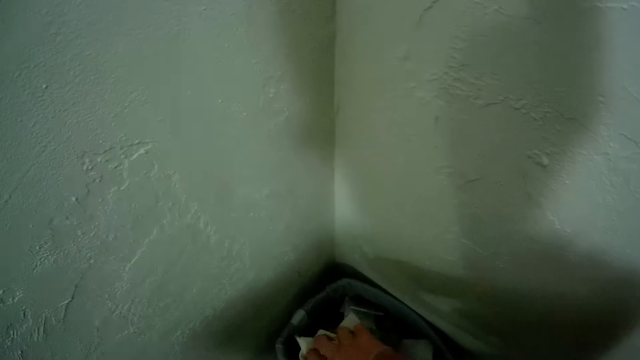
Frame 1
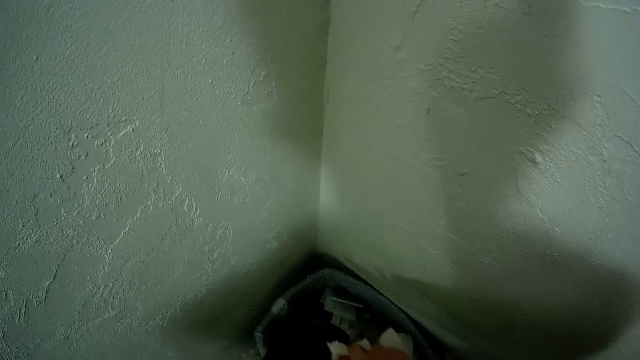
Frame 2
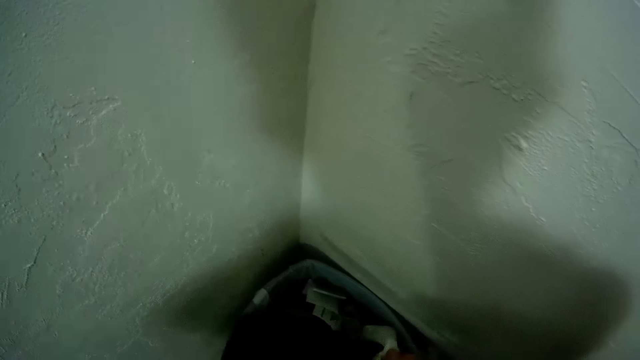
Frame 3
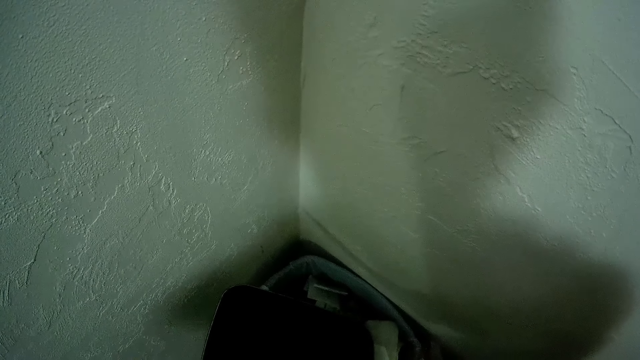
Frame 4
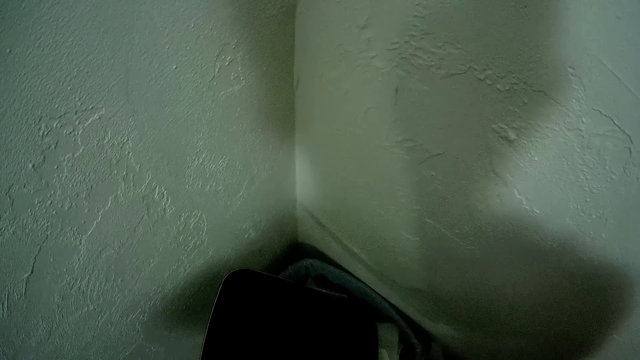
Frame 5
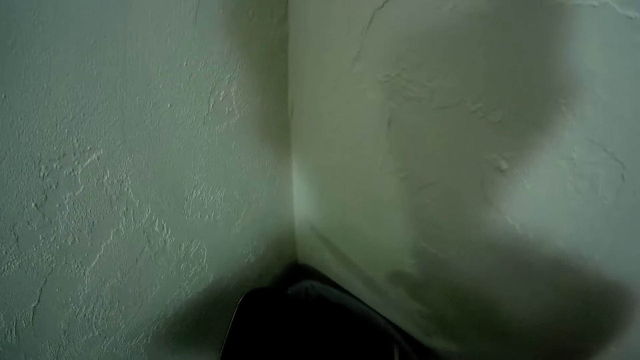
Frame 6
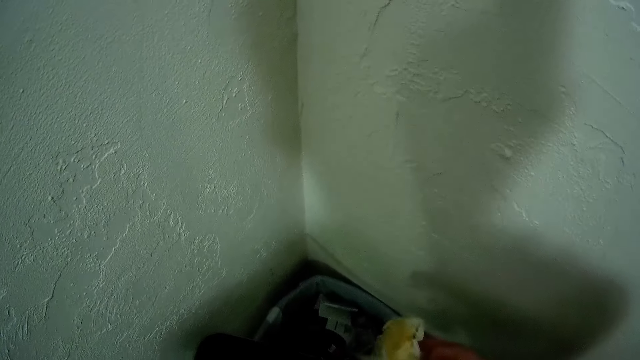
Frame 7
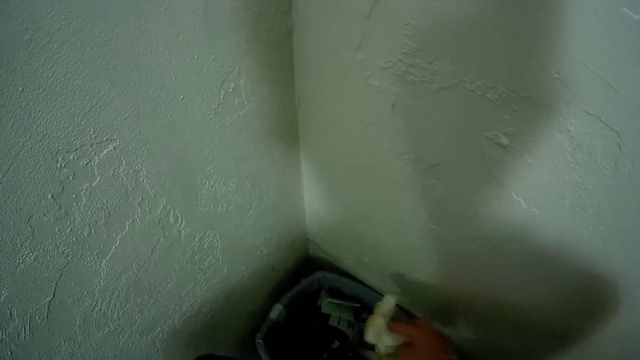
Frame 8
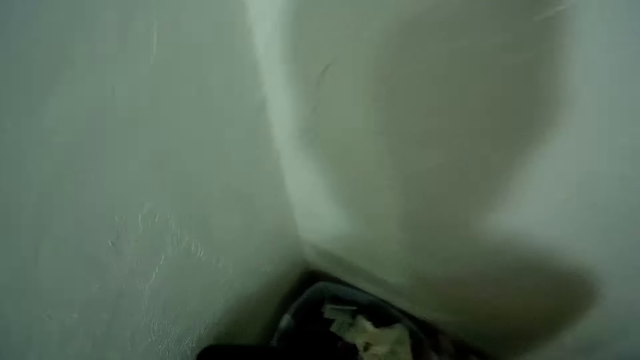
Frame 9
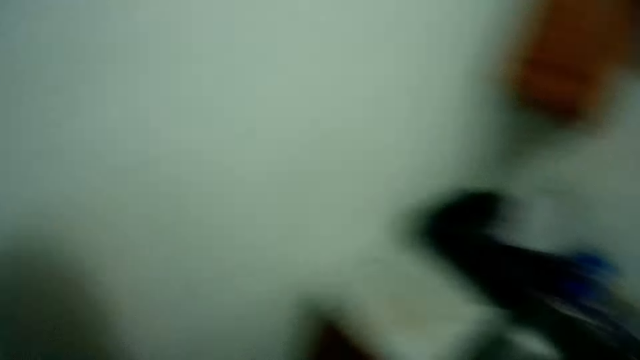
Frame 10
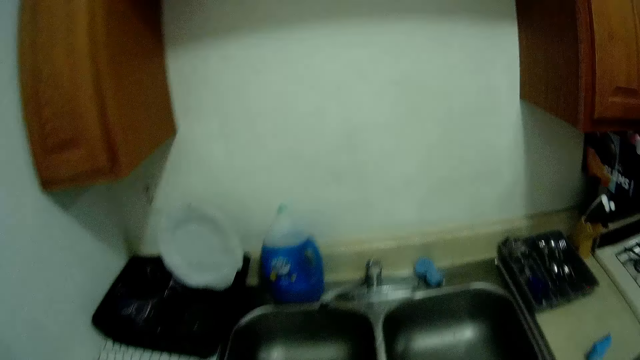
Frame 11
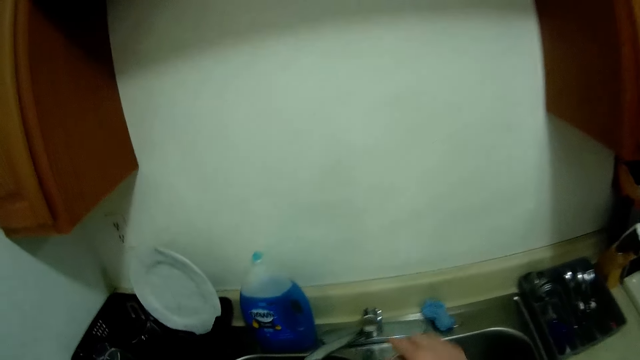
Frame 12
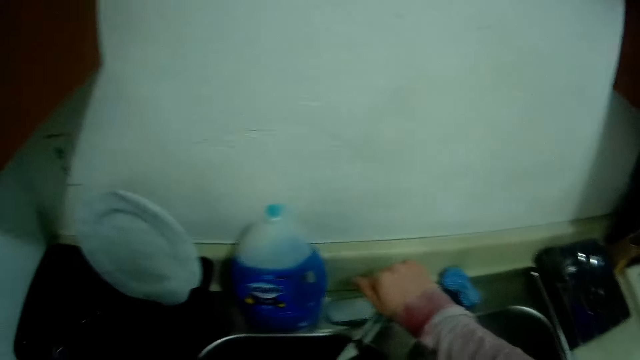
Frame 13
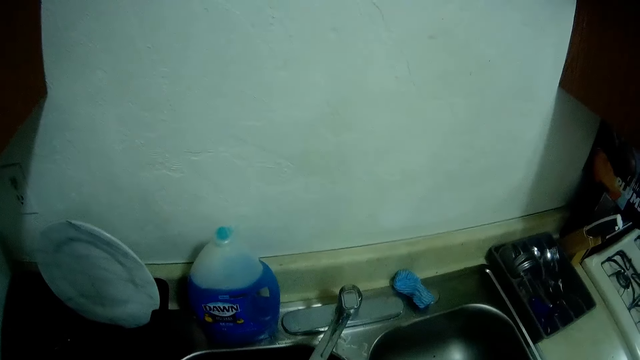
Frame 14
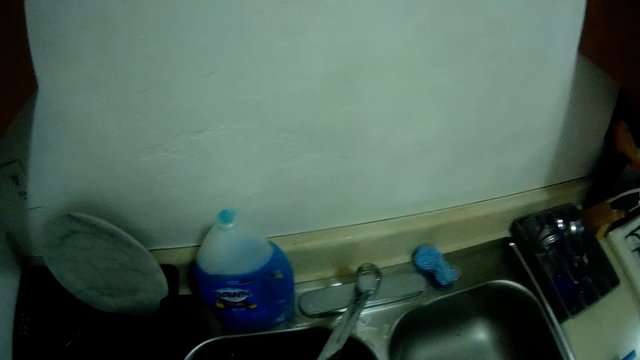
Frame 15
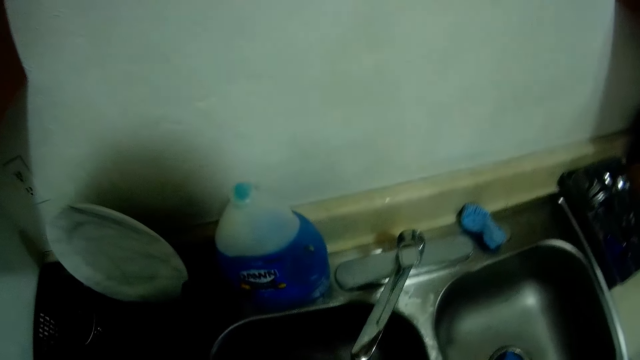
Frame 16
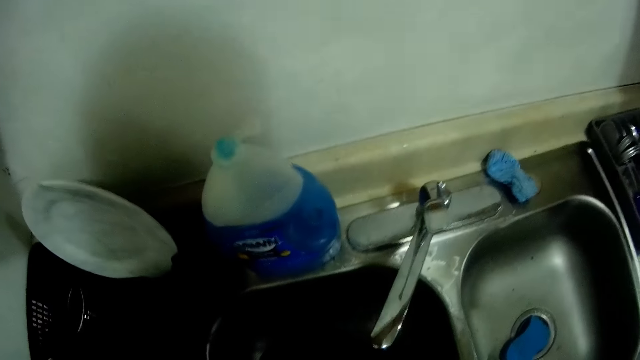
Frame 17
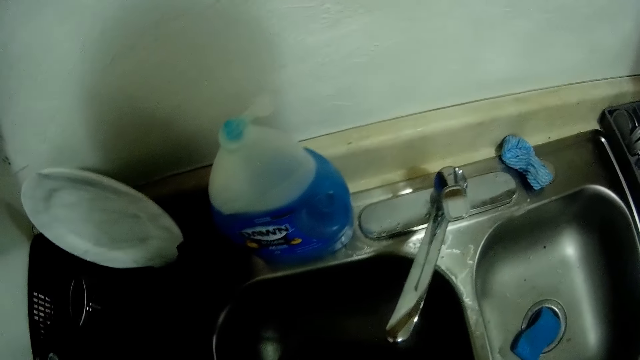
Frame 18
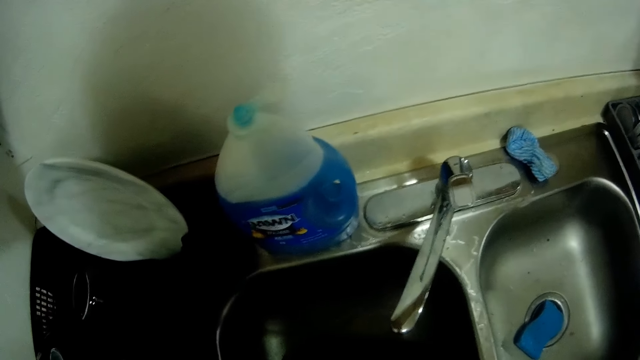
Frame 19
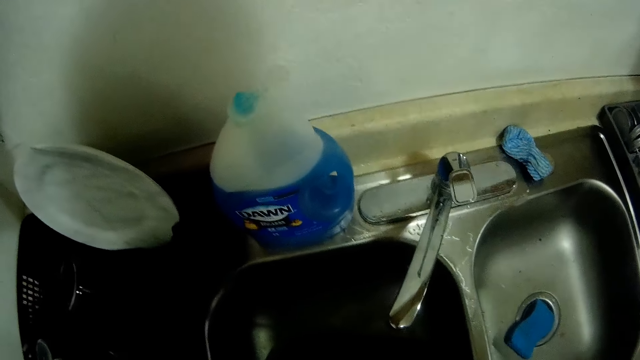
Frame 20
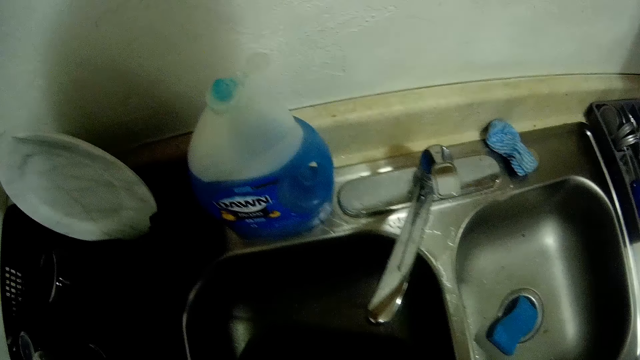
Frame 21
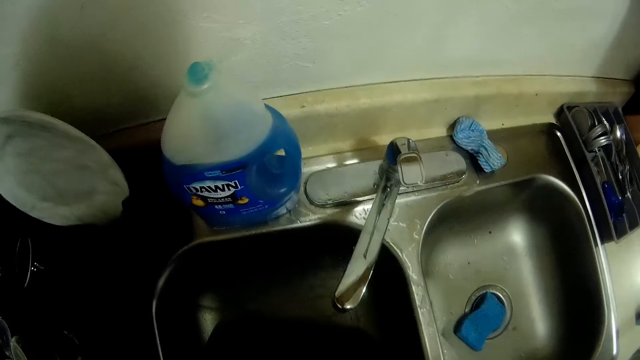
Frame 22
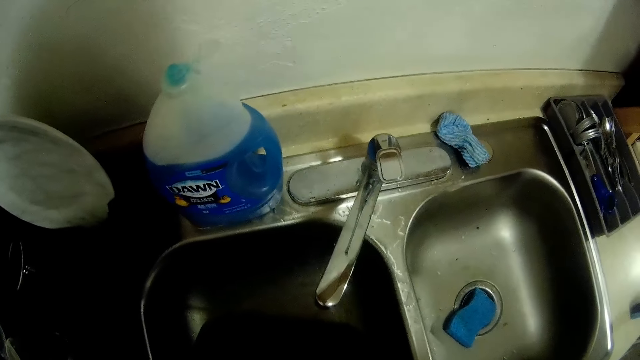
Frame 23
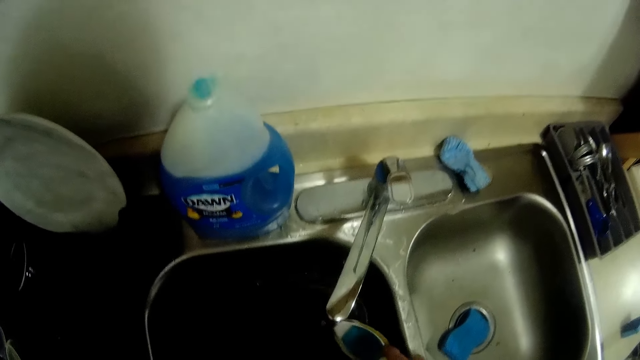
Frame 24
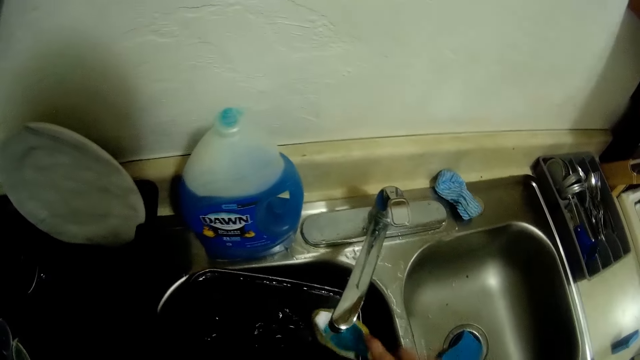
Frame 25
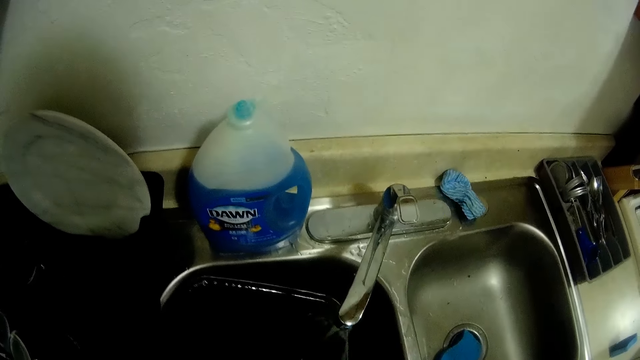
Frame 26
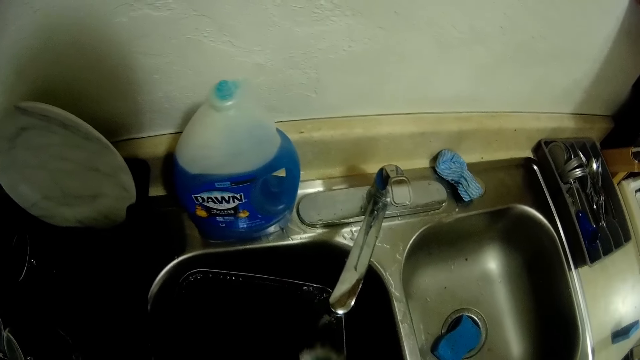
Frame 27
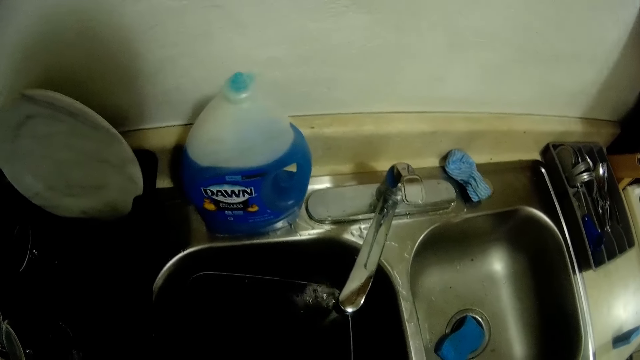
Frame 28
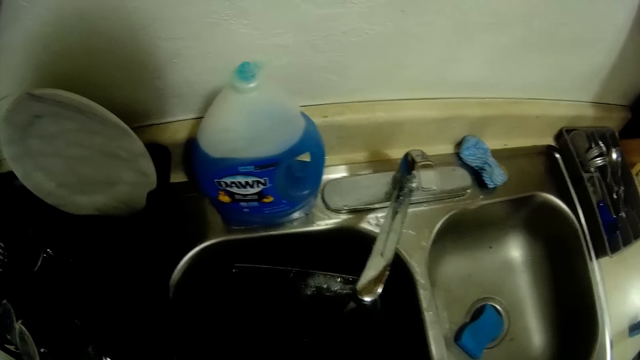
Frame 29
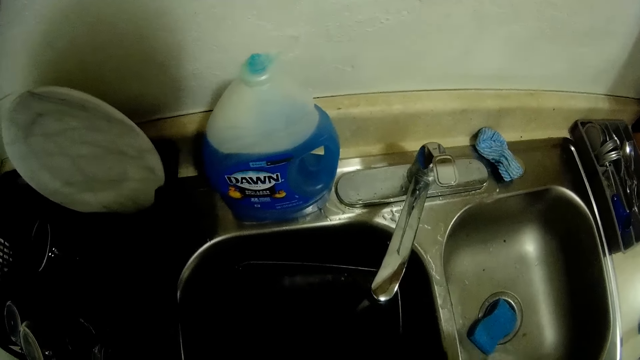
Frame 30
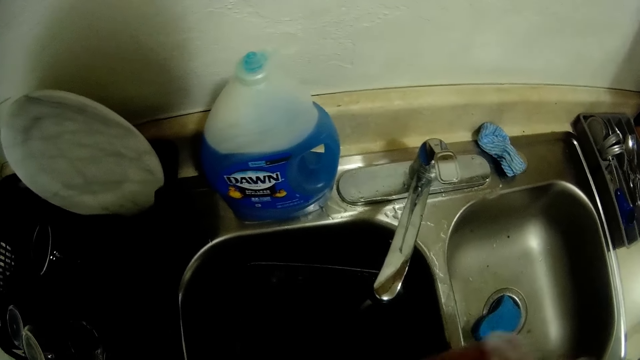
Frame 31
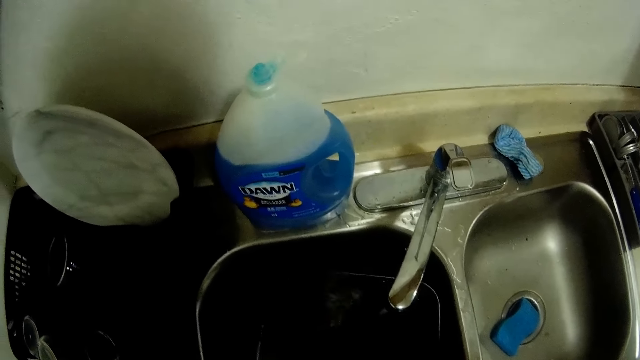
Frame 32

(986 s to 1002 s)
The camera wearer dumps the tissue in a dustbin on the floor with his right hand. He turns towards the kitchen sink. He turns on a tap in the sink with his right hand. He puts the frying pan in the sink with his left hand. He washes the frying pan in the sink with the brush in his right hand.

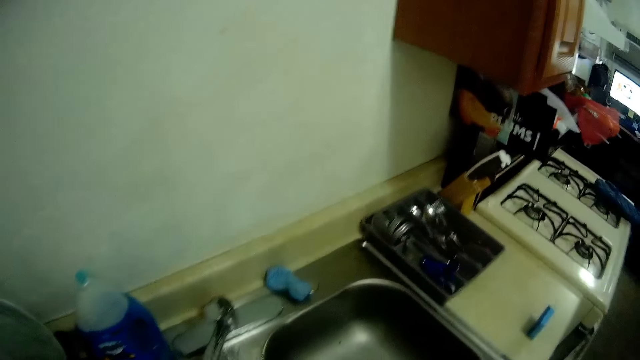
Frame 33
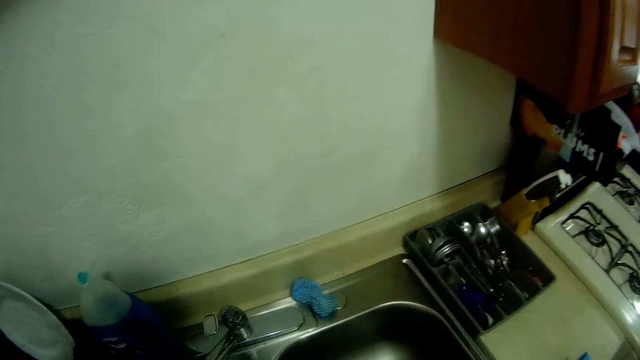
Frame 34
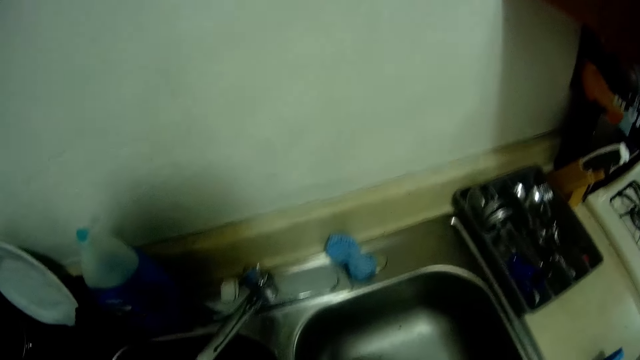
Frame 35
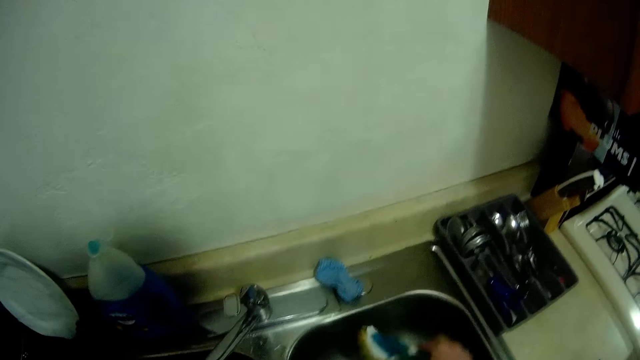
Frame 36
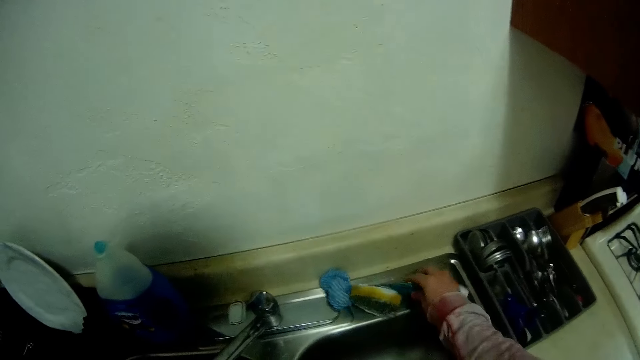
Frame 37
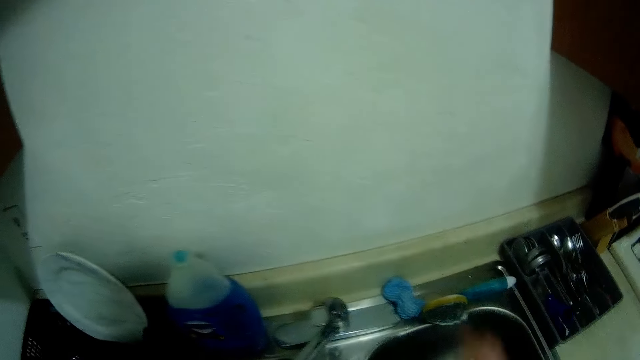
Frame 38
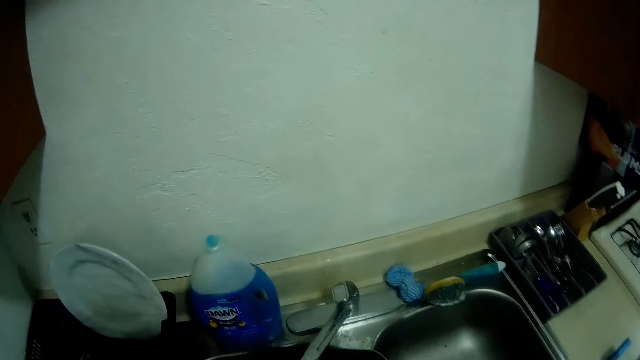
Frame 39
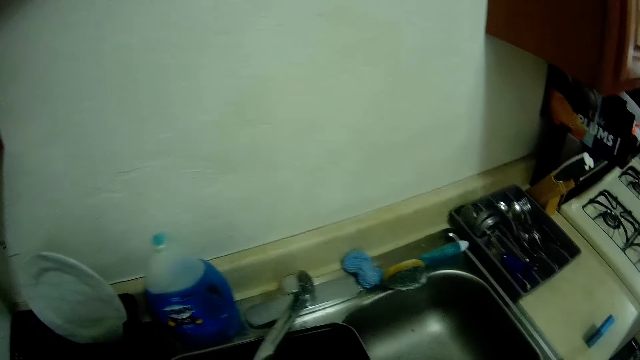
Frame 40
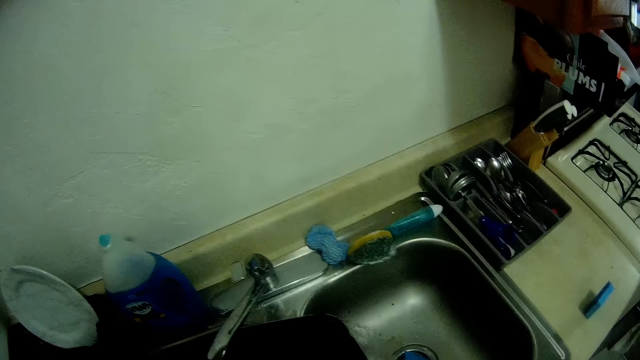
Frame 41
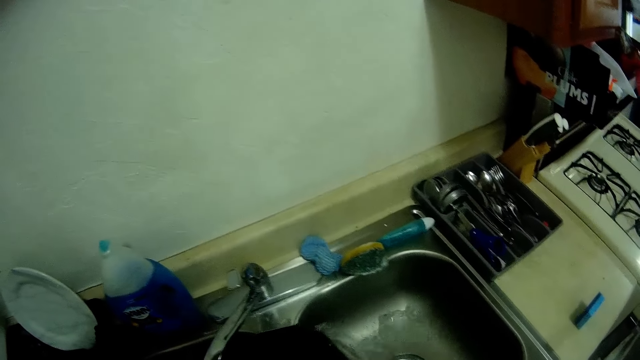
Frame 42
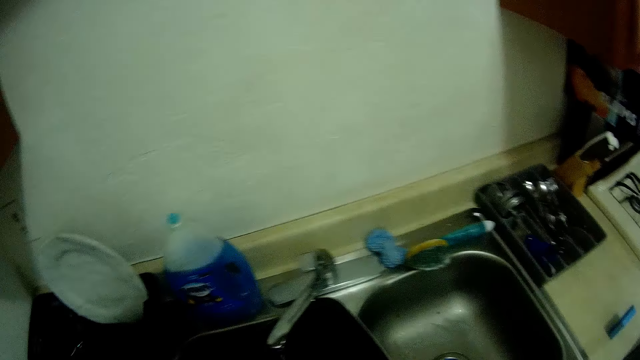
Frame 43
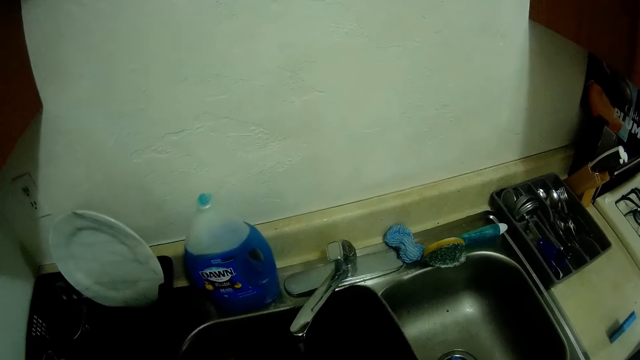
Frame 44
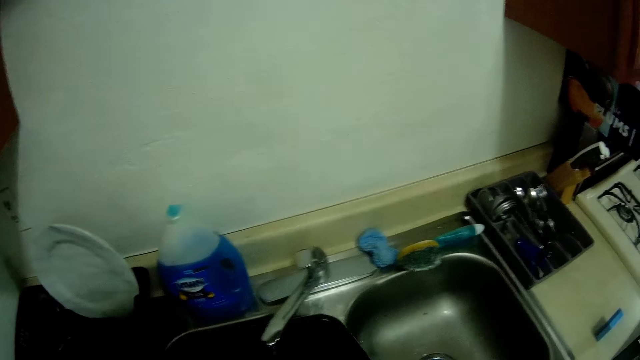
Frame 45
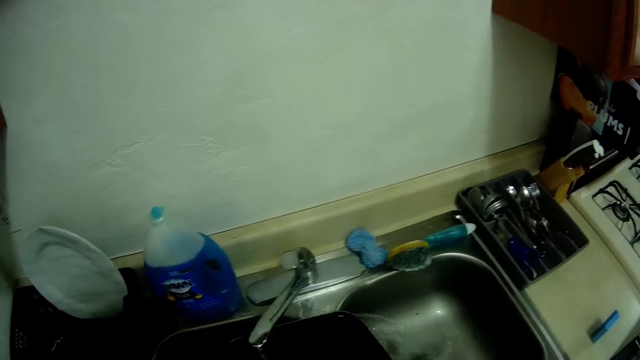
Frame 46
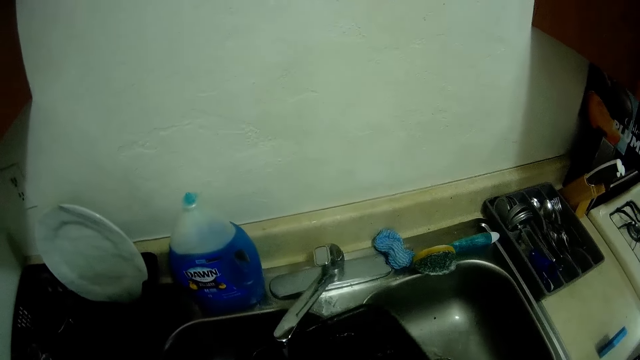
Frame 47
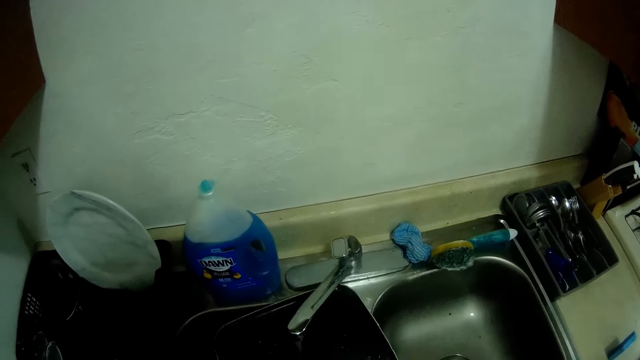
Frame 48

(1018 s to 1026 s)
The camera wearer places the brush on the sink or the kitchen counter with his right hand. He pours water from the frying pan into the sink with both of his hands. He rinses the cooking pan.
